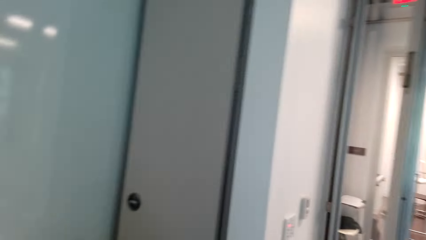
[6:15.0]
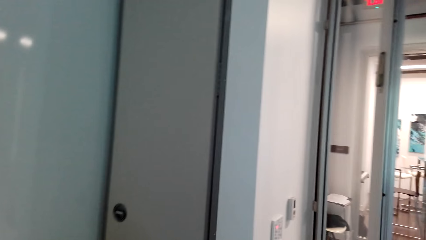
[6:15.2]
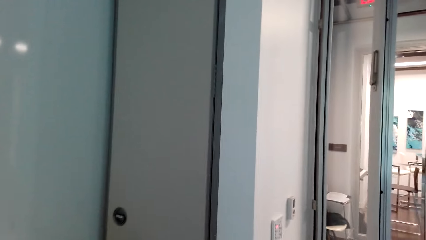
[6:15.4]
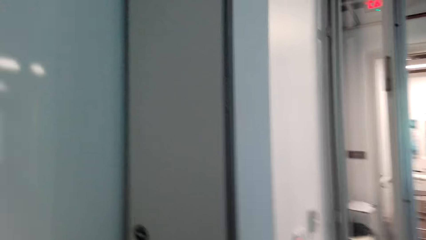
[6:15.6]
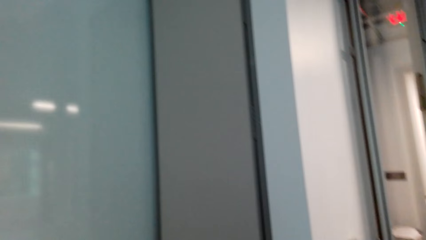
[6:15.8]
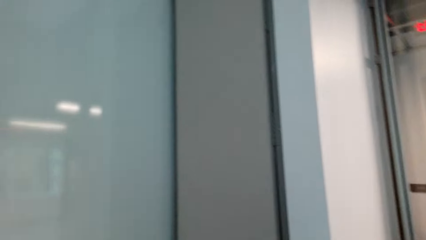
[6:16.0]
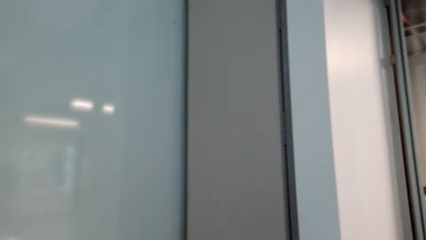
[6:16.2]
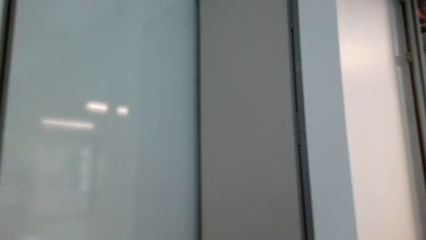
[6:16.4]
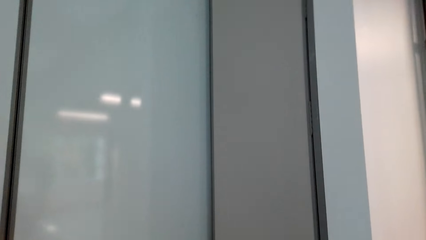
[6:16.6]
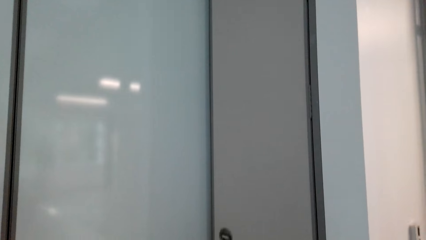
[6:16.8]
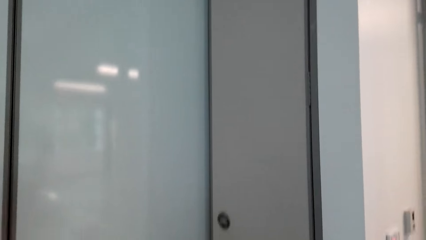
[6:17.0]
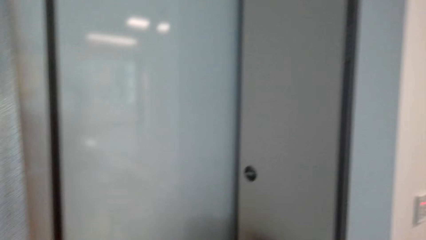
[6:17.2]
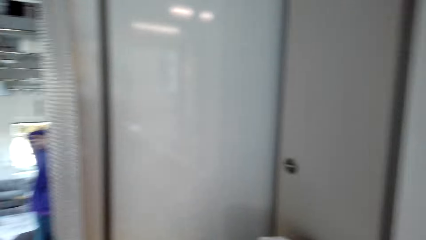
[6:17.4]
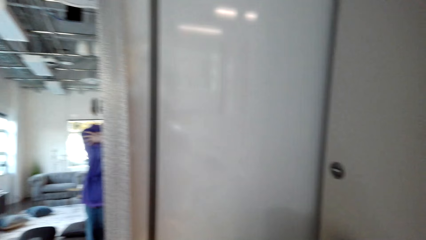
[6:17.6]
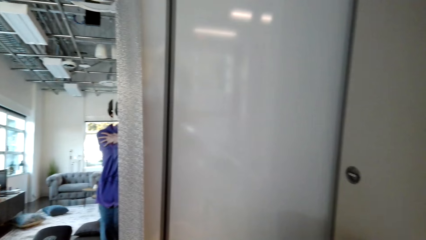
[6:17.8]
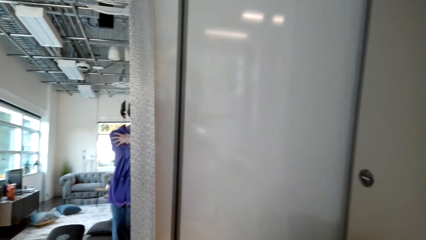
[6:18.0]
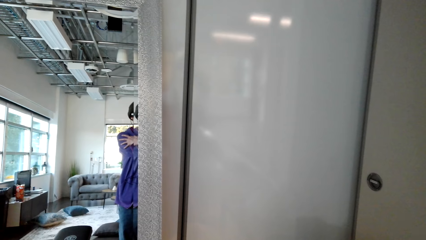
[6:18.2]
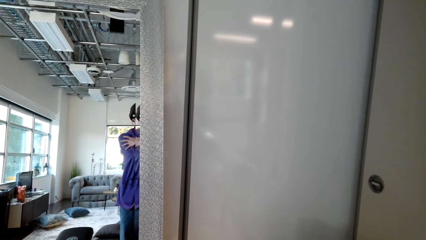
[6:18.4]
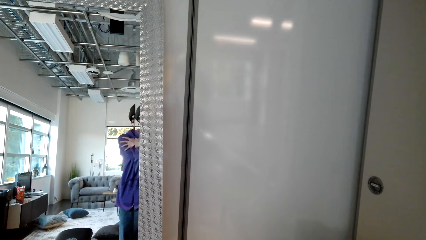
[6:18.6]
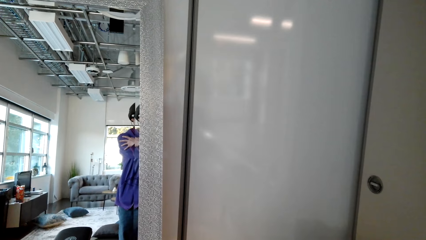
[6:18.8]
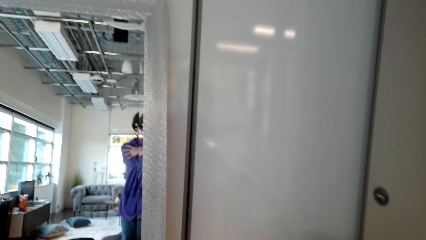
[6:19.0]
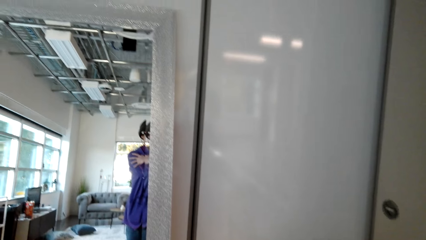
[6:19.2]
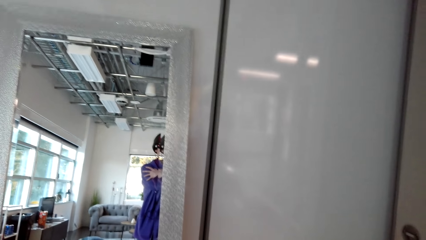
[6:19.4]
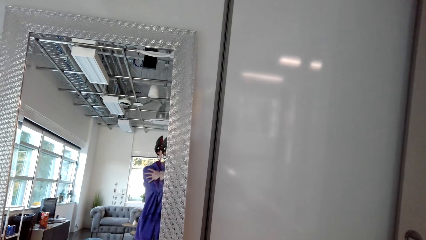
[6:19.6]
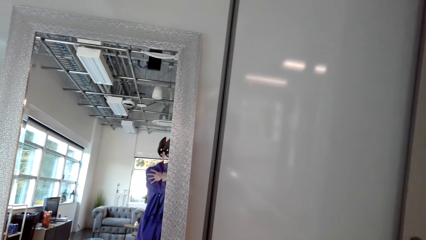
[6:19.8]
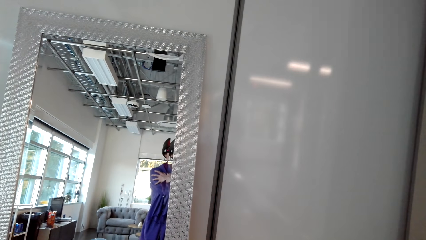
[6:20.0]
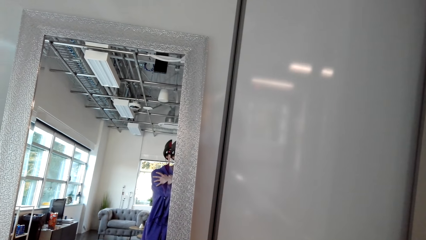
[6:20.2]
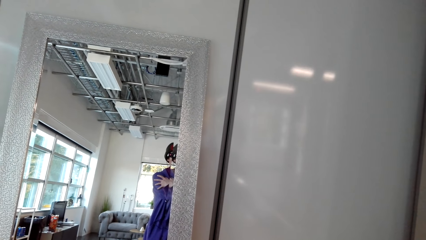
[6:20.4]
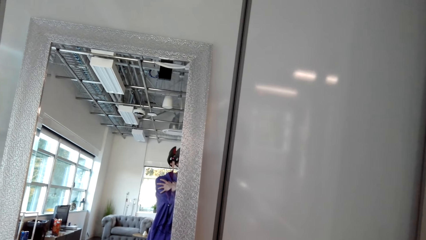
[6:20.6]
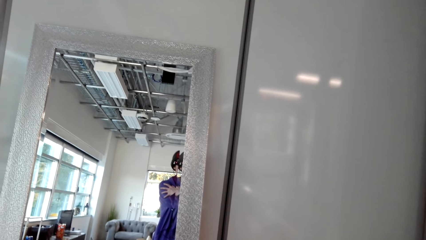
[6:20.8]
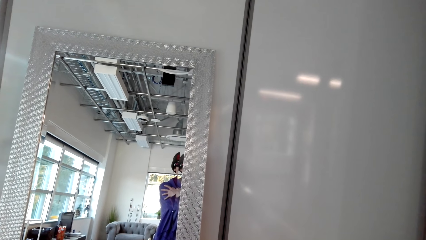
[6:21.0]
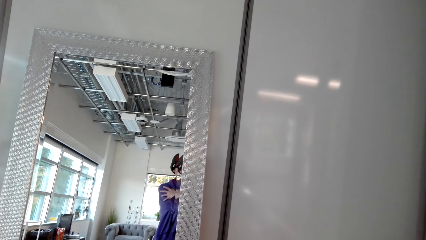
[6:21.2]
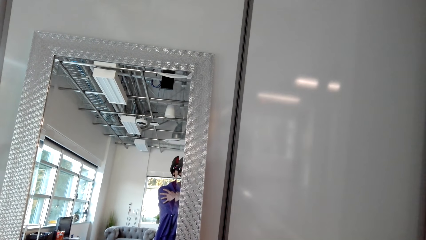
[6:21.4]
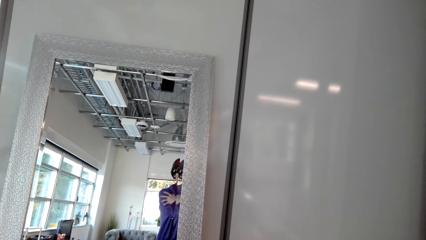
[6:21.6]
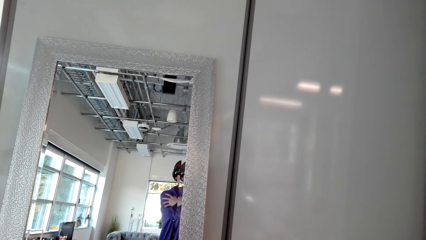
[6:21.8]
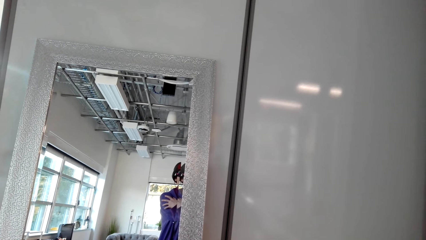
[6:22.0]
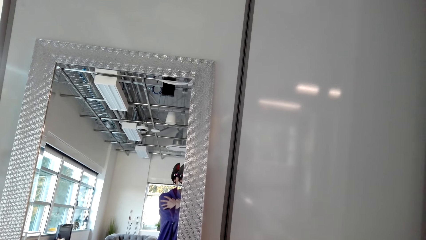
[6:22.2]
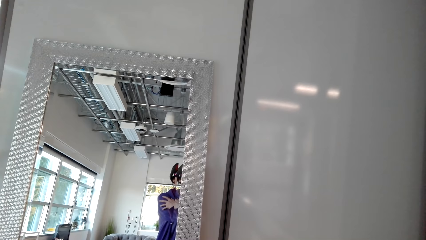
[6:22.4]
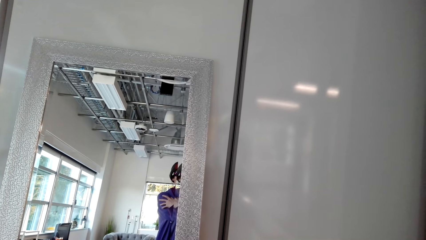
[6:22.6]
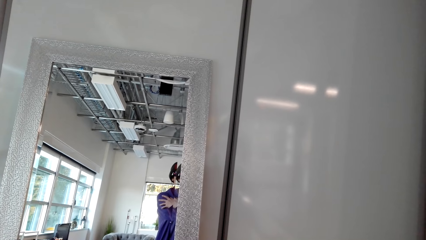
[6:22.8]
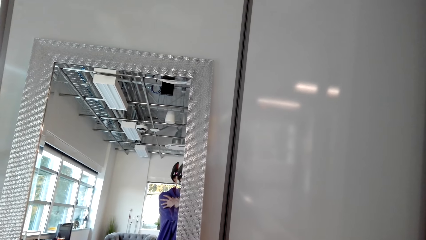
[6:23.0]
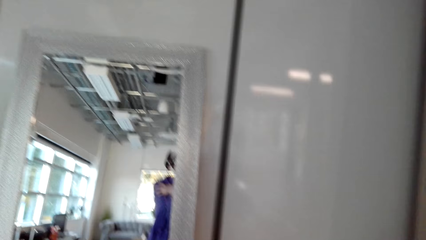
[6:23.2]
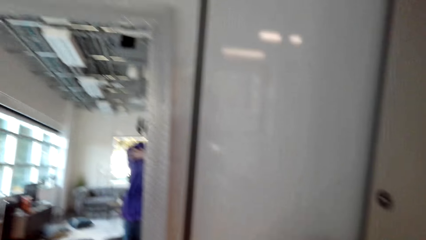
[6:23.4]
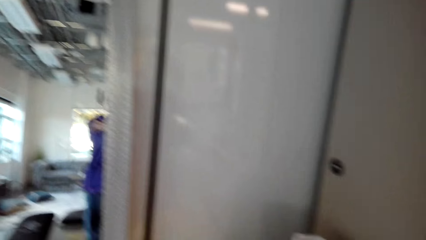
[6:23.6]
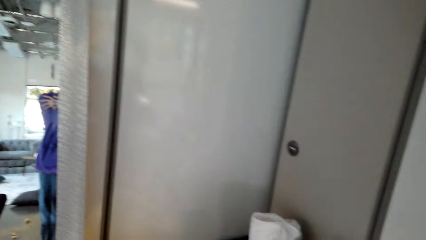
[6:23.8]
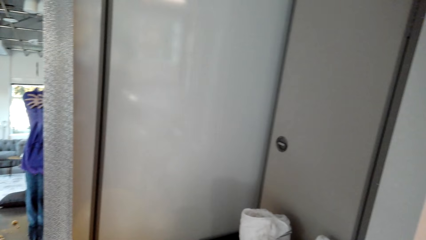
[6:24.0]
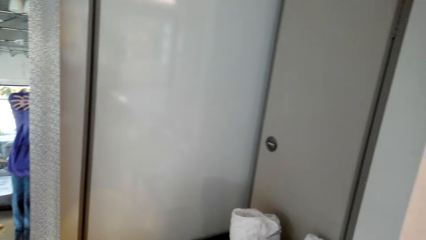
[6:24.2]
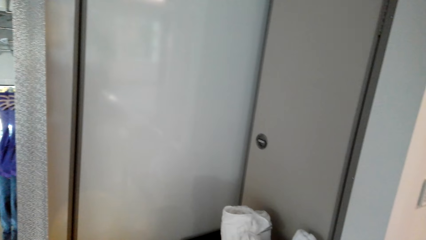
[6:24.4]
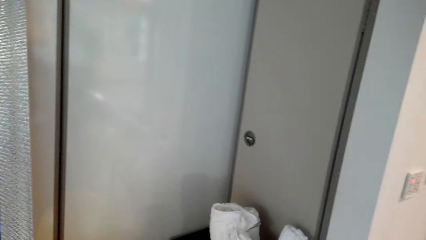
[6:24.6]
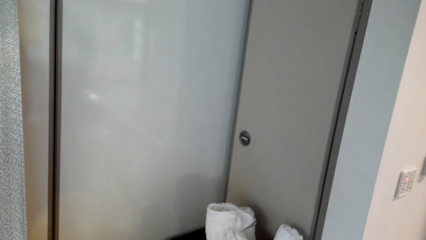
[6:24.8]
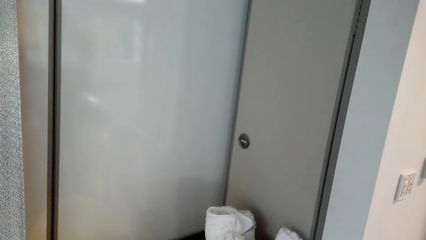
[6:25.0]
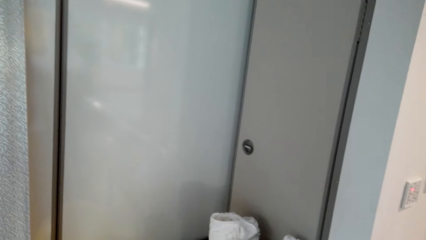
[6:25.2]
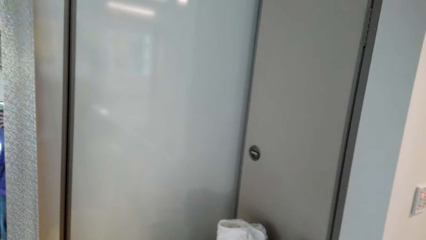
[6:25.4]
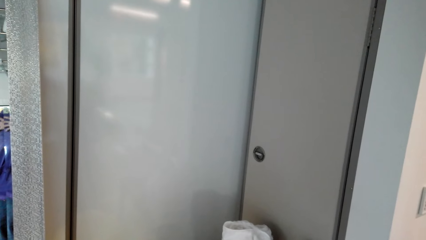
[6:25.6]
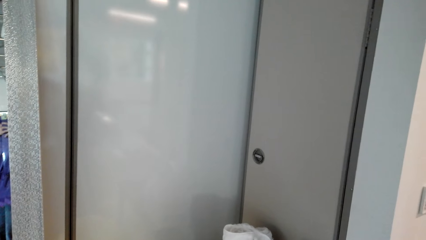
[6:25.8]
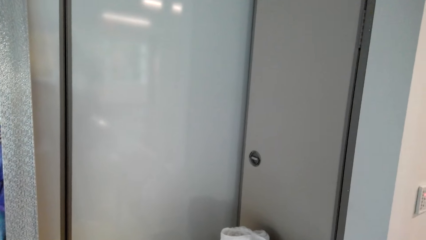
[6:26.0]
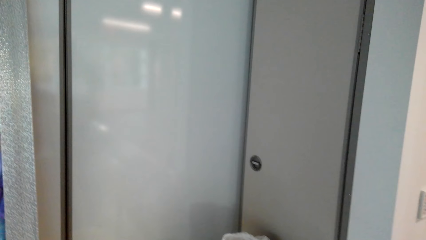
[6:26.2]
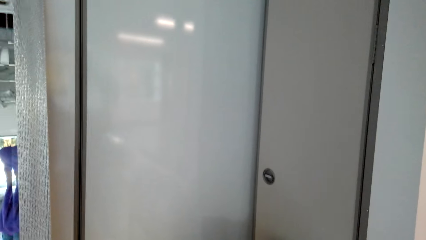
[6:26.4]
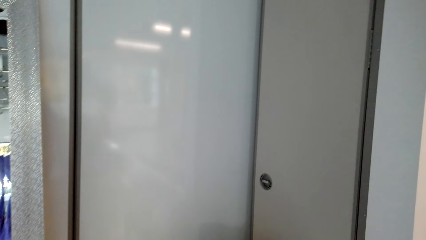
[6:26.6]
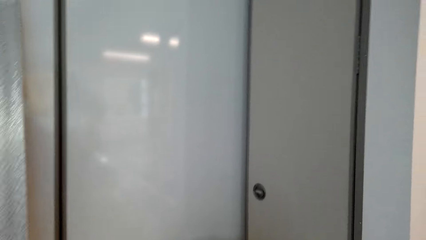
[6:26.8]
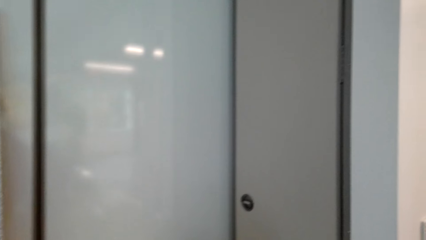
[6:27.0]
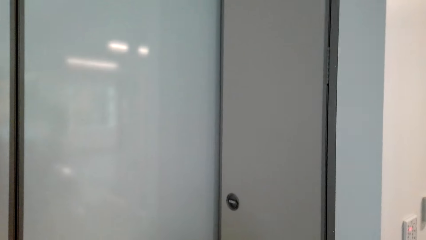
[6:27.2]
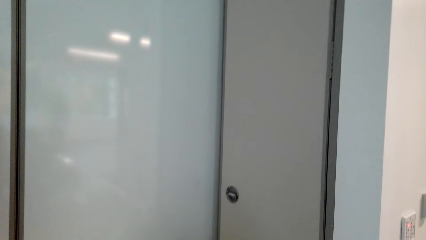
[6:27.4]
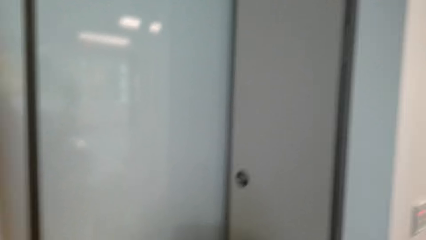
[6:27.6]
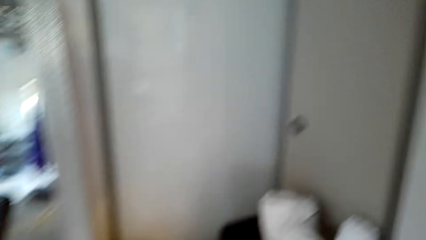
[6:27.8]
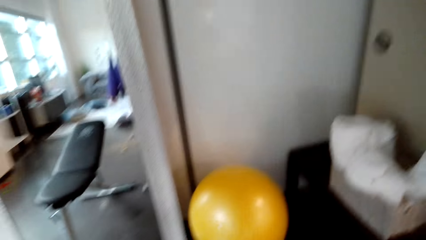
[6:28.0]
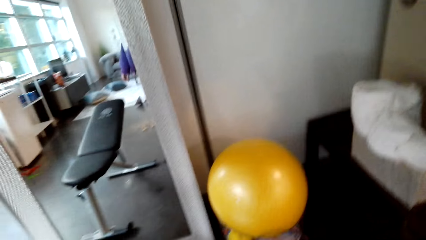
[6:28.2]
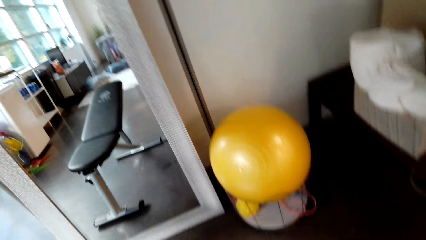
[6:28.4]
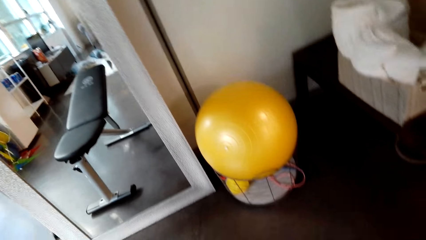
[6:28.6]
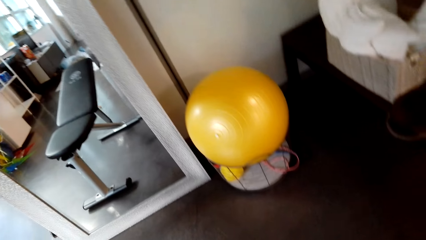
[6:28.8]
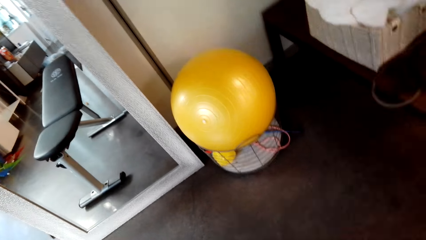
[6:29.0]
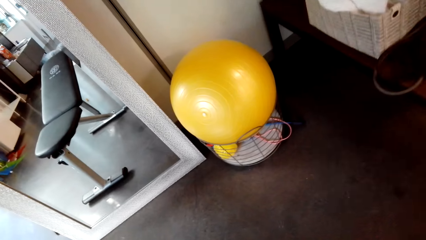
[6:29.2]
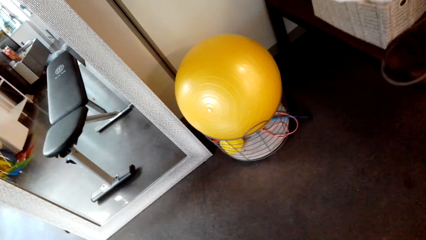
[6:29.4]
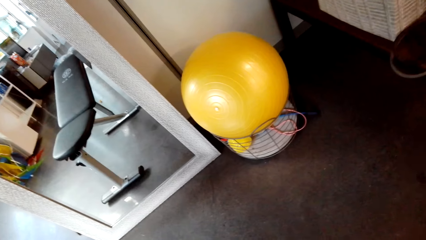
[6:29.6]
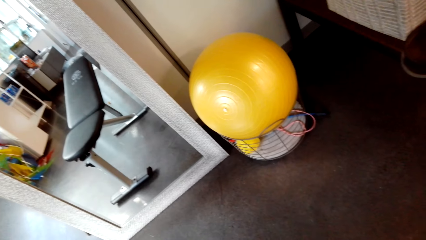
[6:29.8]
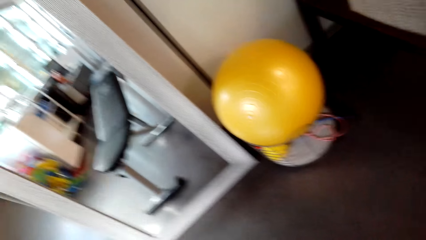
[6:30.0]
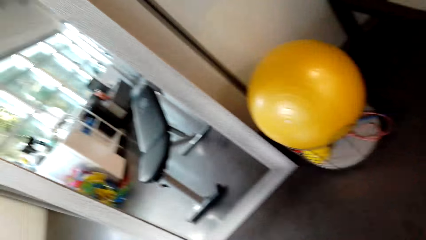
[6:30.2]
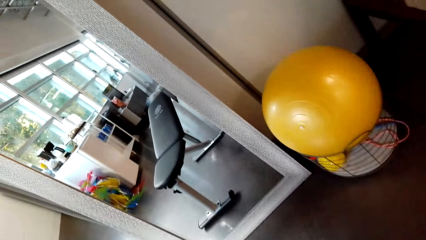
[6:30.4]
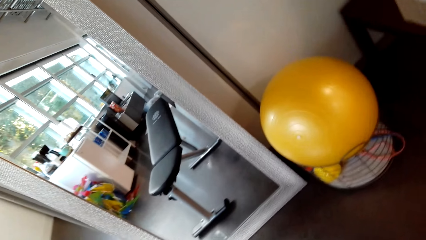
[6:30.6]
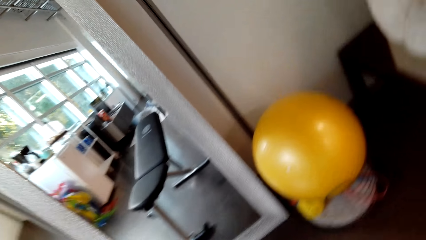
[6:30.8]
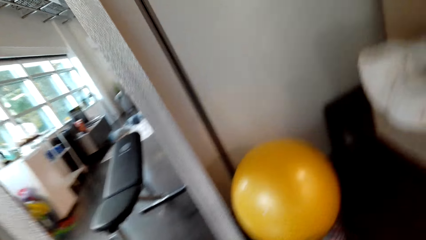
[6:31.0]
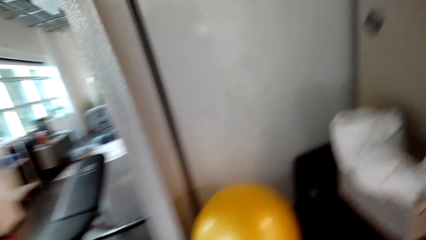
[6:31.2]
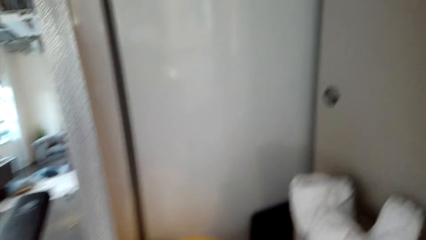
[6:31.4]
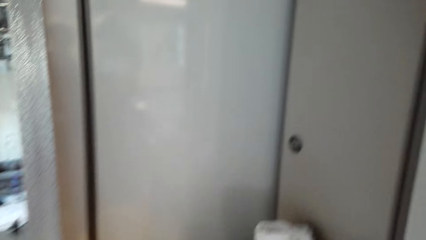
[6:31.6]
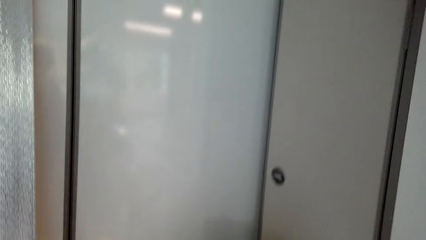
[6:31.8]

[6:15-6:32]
The camera wearer holds themselves. They look at the mirror. They hold the chest. They look at the wall. They look at the floor.
